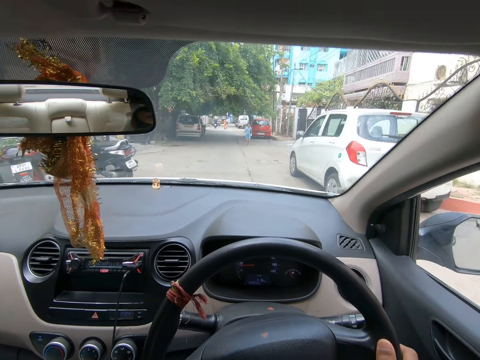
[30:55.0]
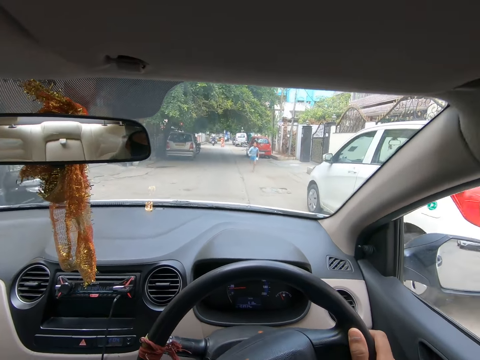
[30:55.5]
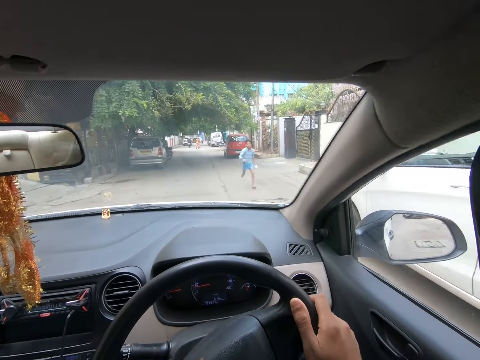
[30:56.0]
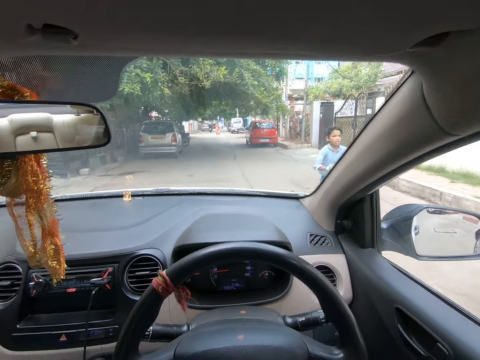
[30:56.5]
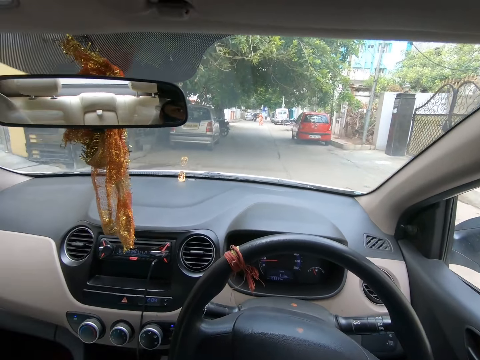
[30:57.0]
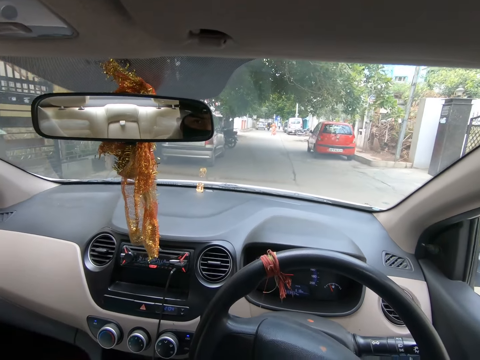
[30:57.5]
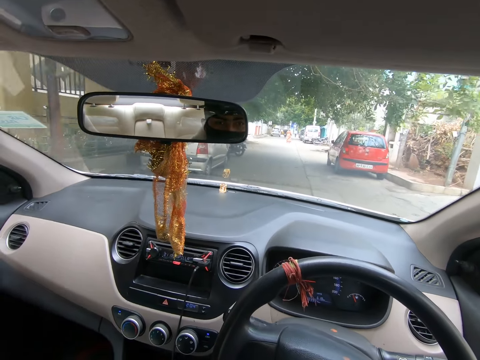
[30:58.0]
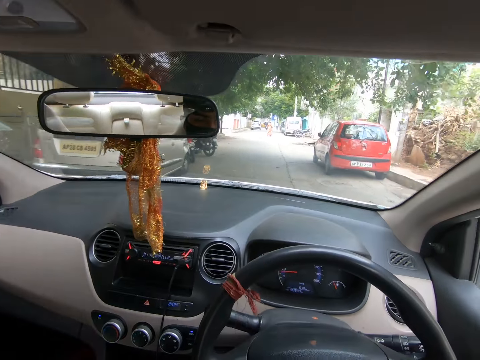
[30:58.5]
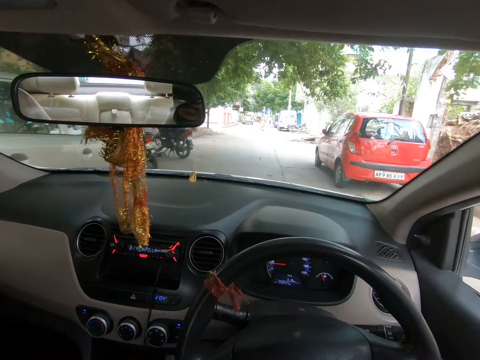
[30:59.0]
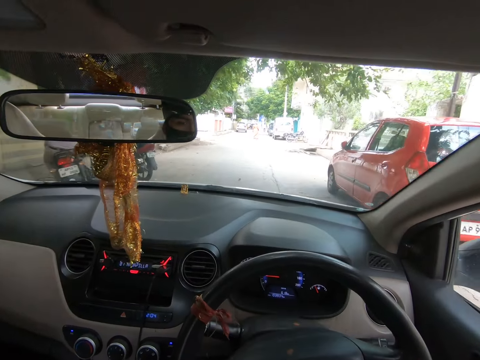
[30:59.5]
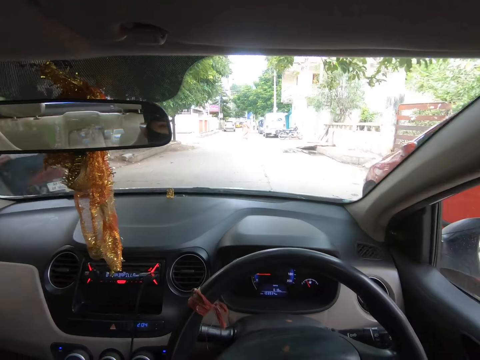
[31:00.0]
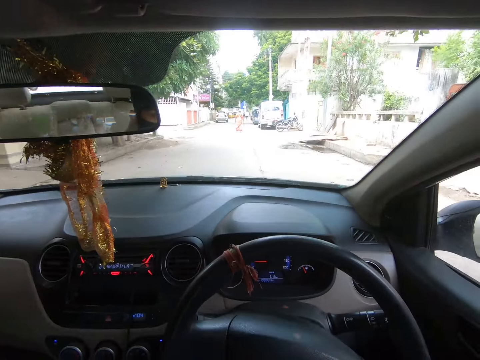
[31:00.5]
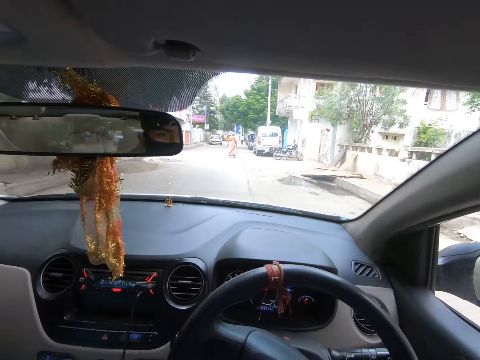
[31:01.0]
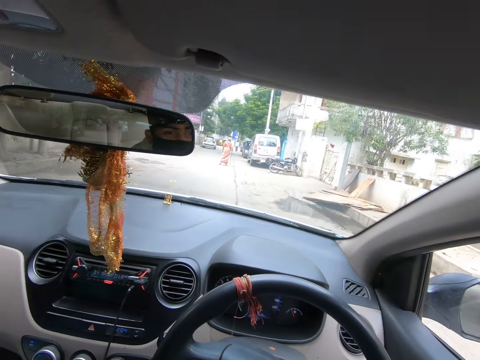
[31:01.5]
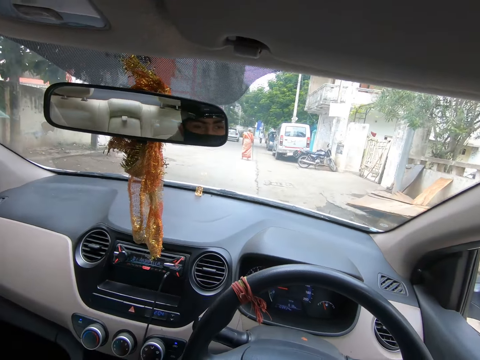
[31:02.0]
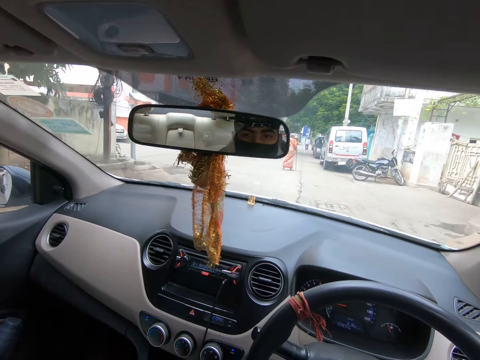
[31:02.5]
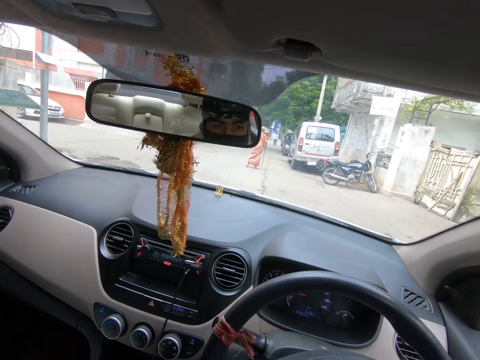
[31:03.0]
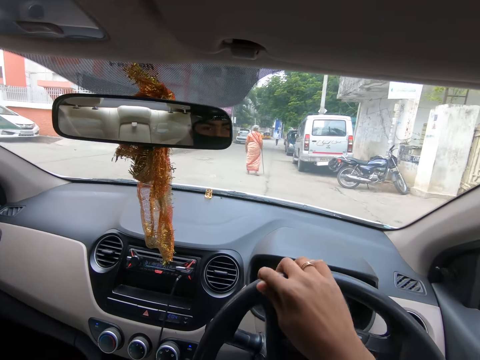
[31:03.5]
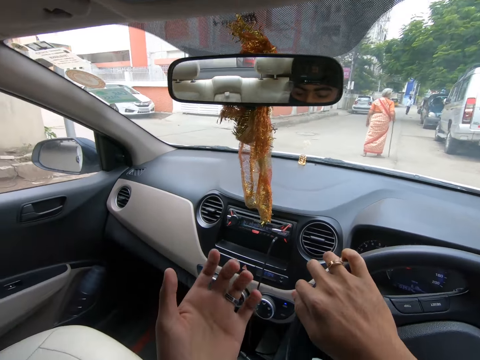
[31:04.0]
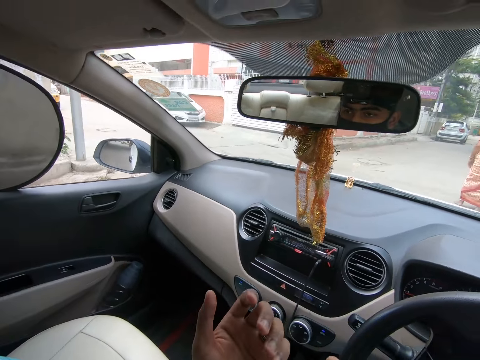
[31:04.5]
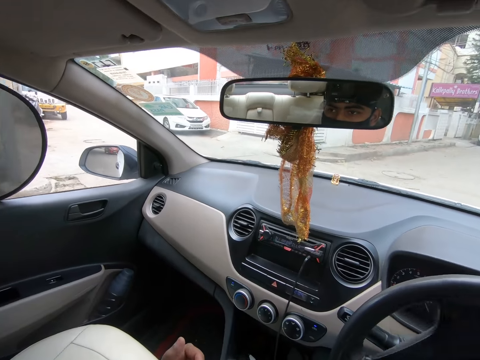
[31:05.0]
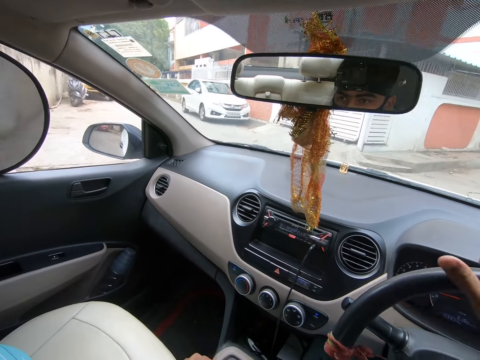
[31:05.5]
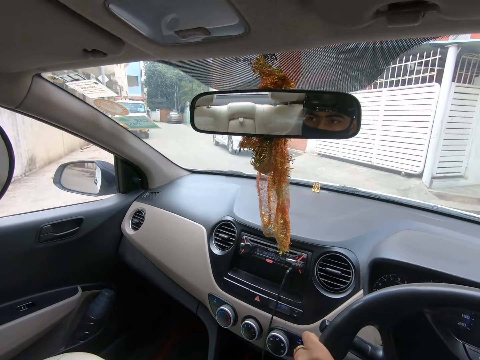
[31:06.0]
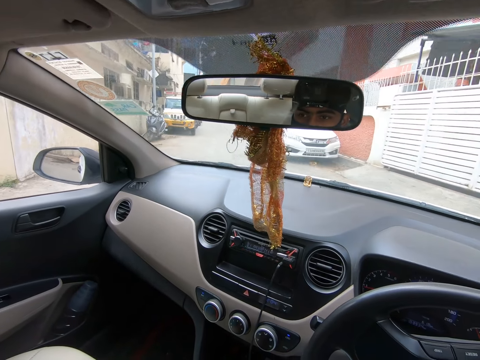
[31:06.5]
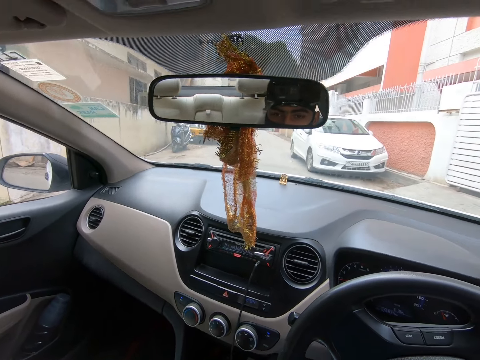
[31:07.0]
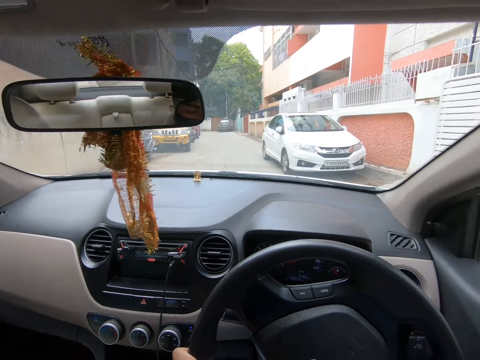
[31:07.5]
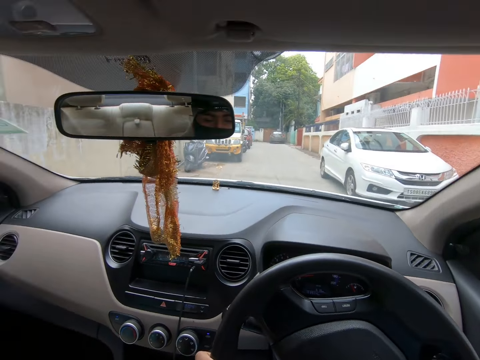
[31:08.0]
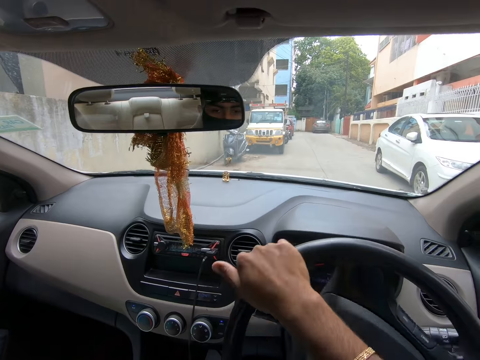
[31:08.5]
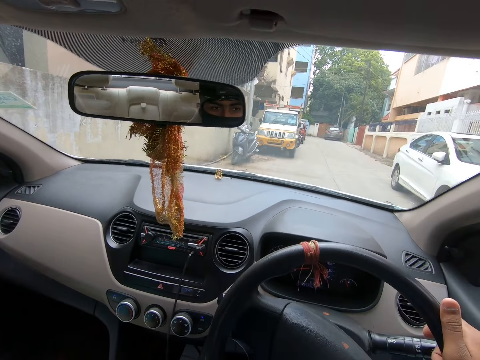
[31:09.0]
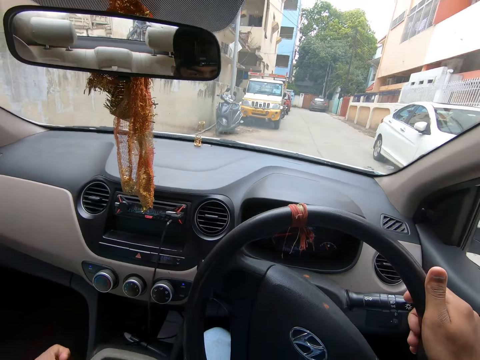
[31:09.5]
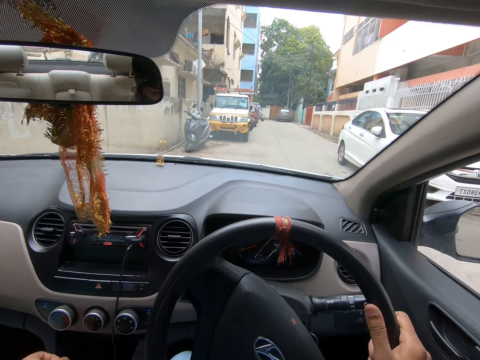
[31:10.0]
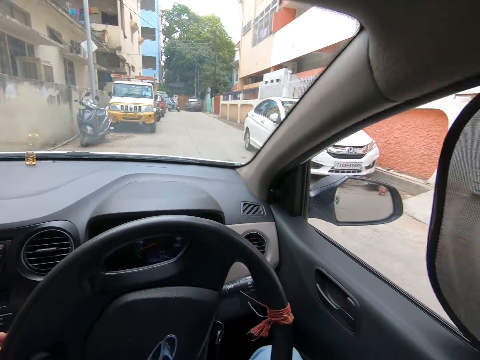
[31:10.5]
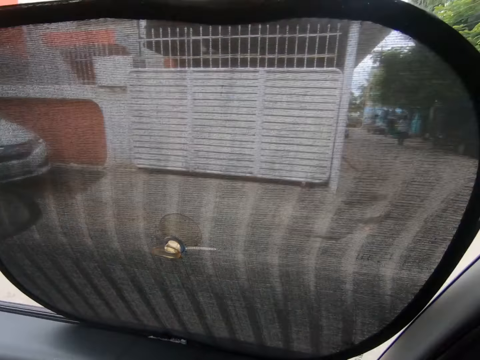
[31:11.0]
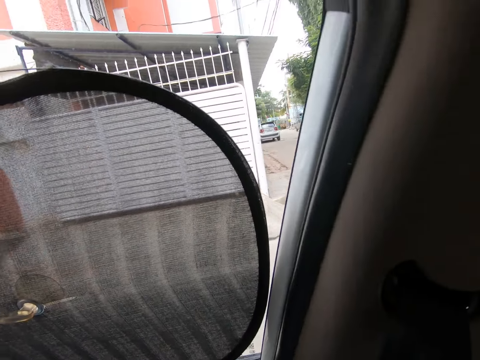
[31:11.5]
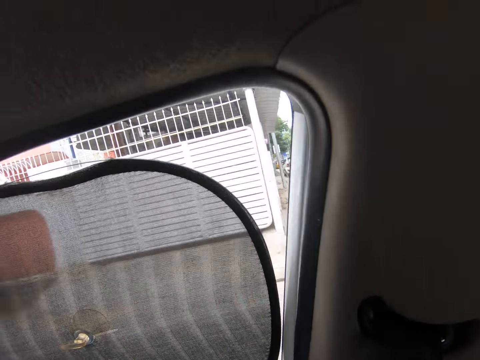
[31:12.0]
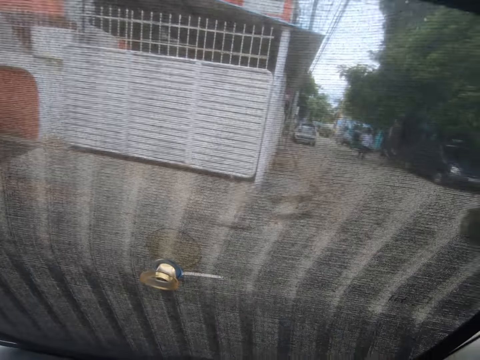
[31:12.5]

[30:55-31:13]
The camera wearer converses. They look at the left hand. They move the steering with the right hand. They move the steering to the right.

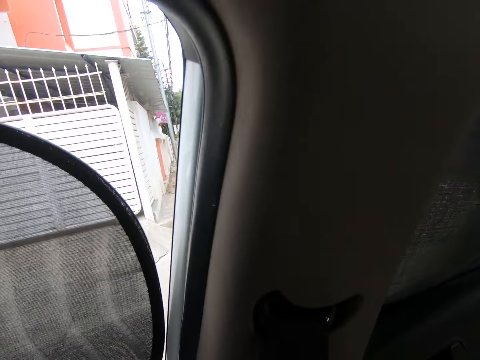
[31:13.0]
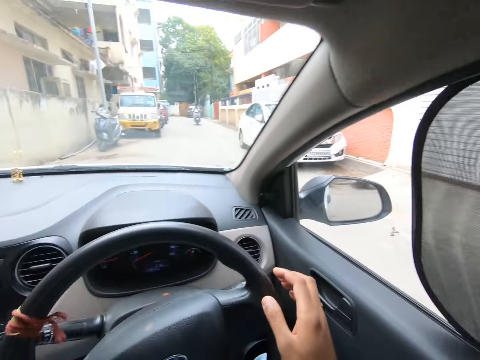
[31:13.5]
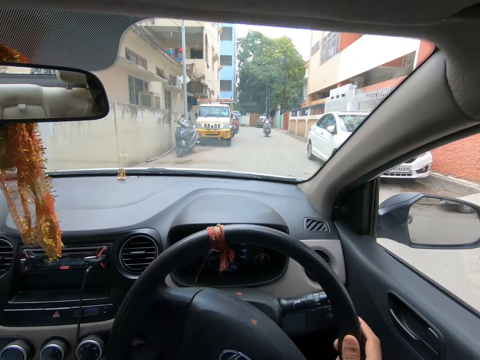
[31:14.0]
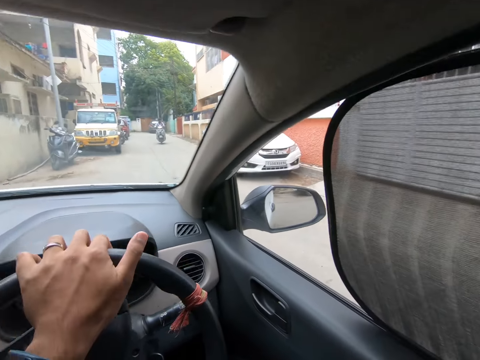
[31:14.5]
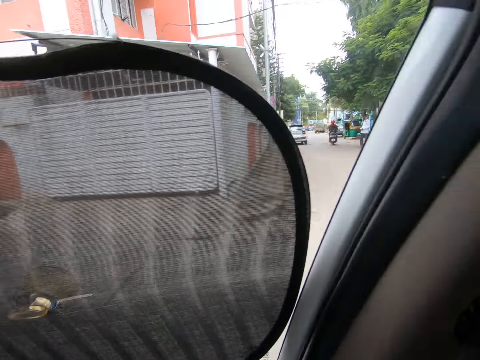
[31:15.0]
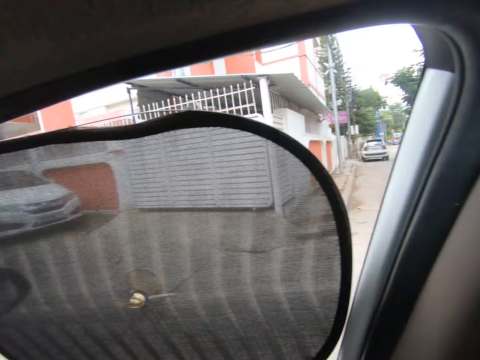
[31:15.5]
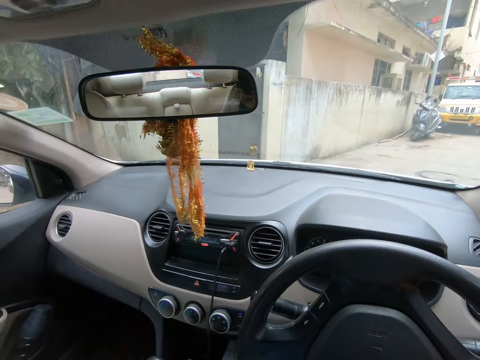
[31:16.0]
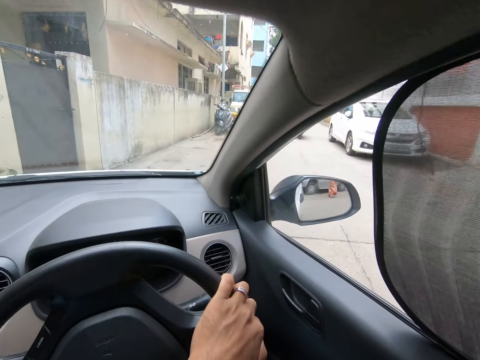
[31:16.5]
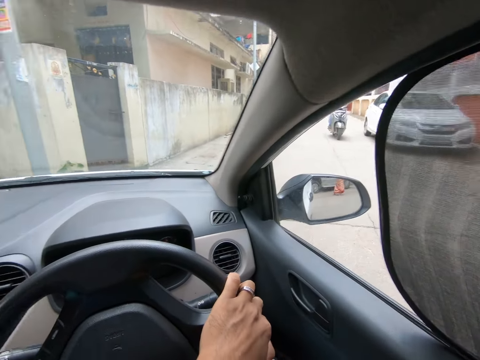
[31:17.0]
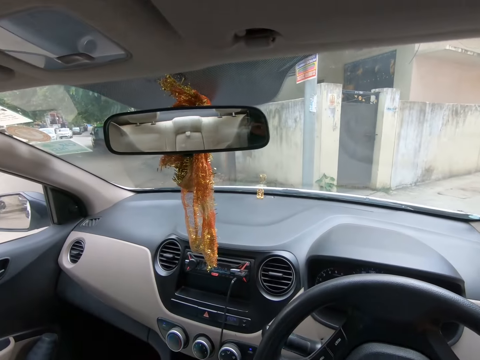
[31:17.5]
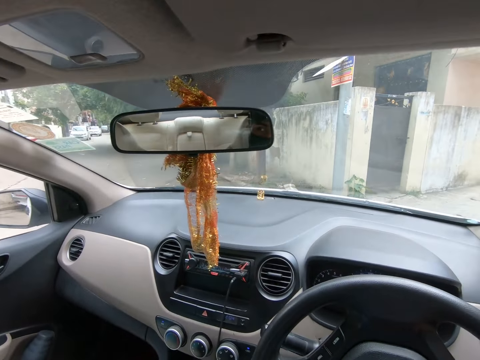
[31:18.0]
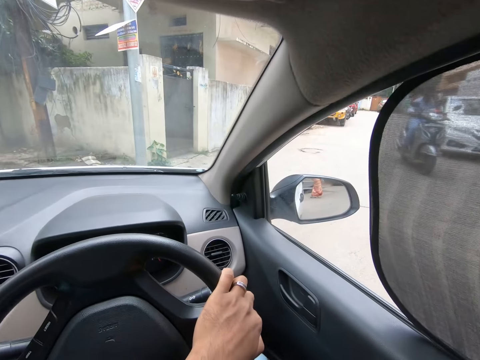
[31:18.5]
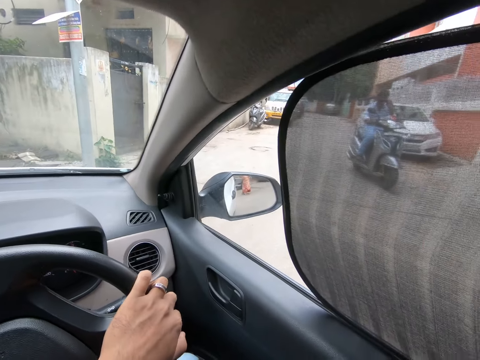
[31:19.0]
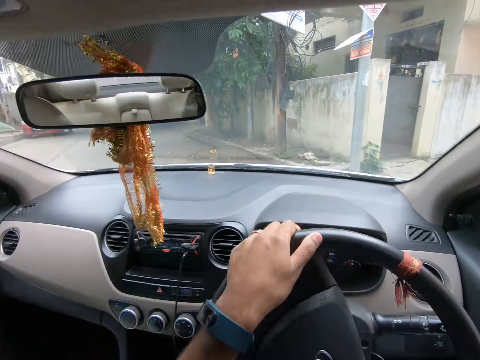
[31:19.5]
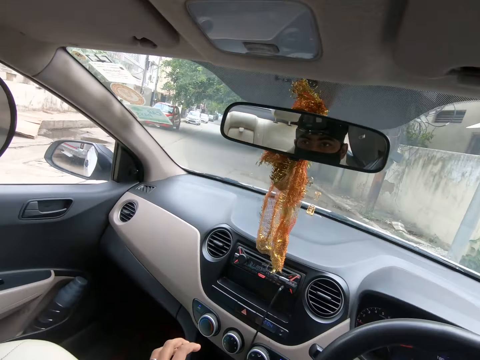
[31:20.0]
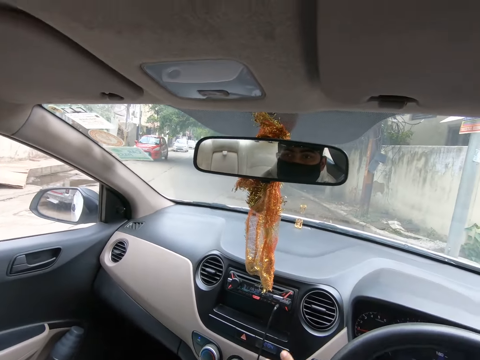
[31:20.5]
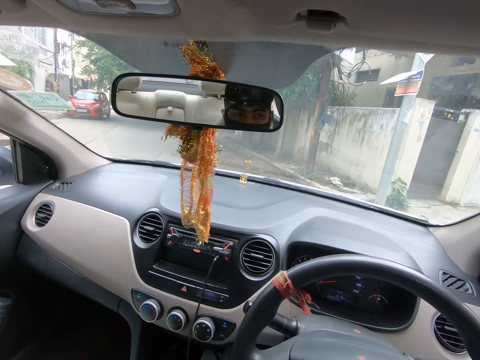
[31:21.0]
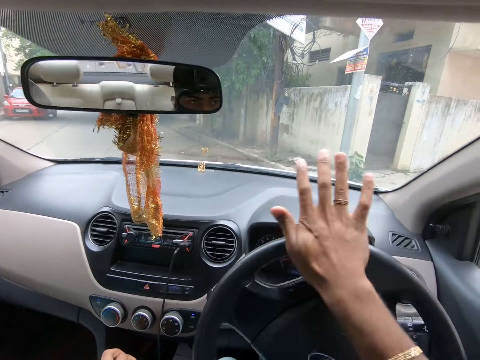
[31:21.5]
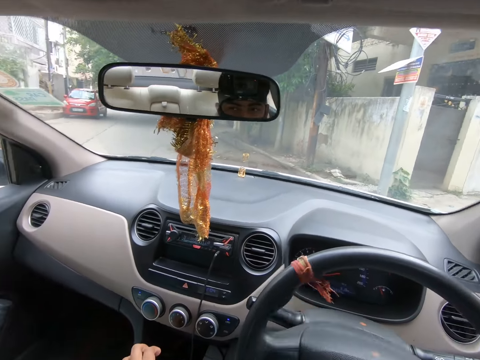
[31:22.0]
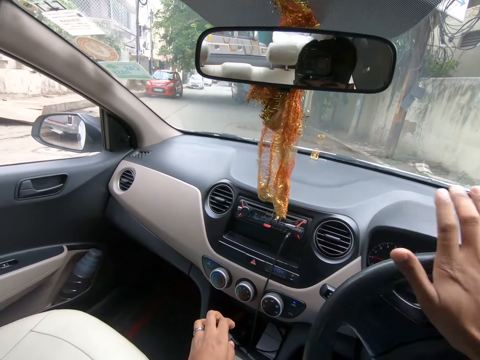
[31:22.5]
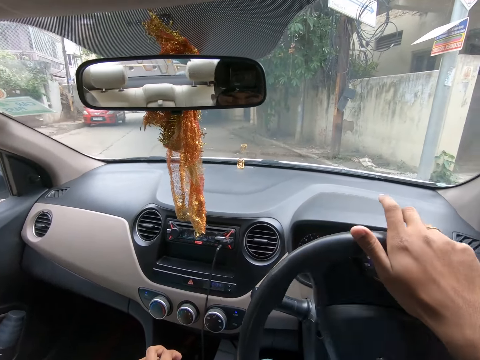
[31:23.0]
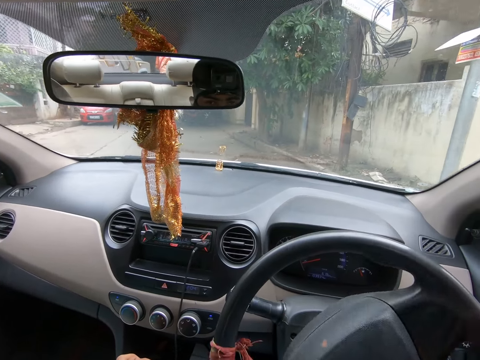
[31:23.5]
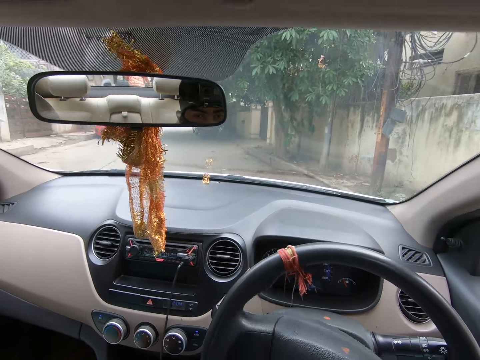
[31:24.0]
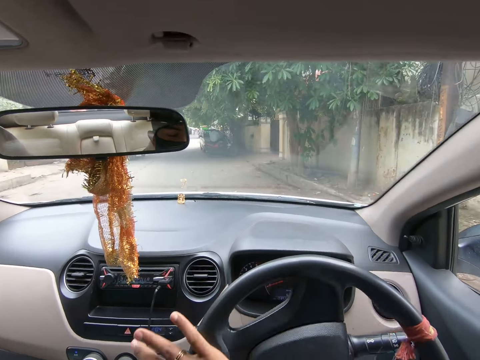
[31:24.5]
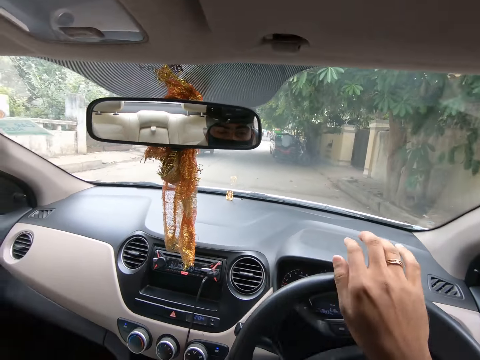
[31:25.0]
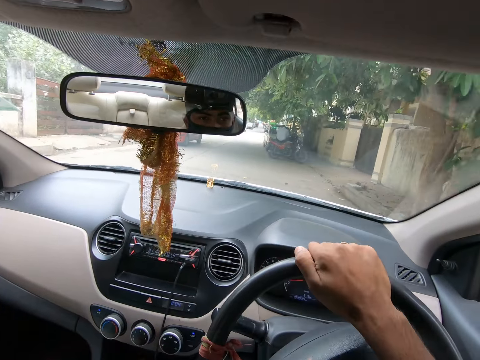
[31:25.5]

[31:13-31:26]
The camera wearer drives the car on the road. They move the steering to the left. They move the steering to the right.
